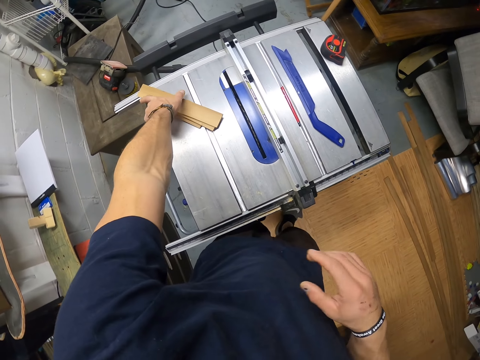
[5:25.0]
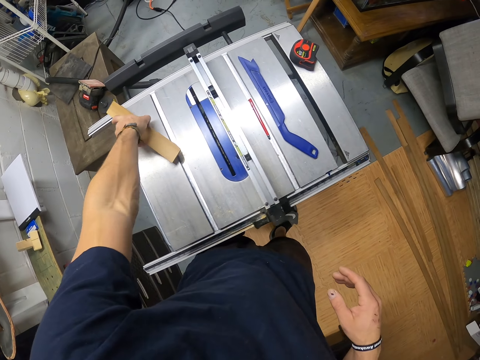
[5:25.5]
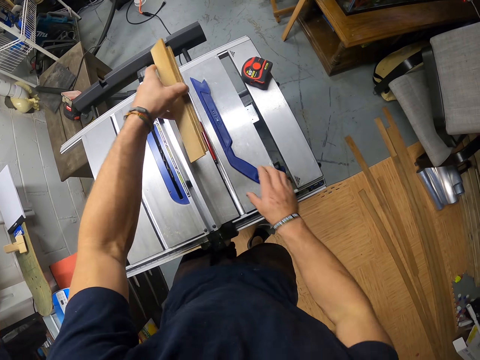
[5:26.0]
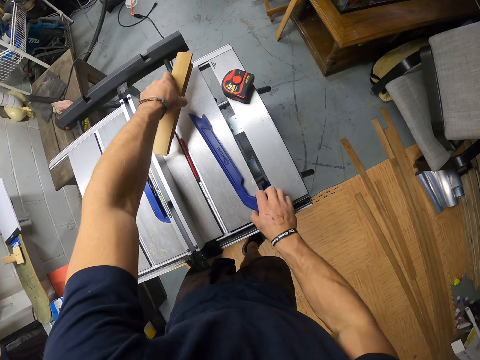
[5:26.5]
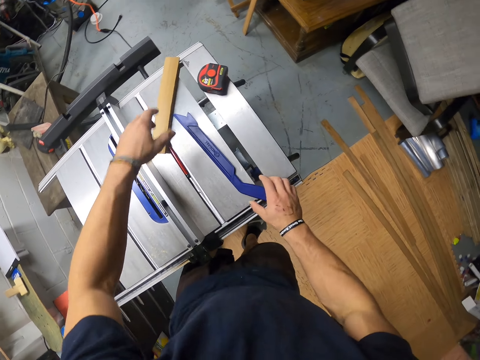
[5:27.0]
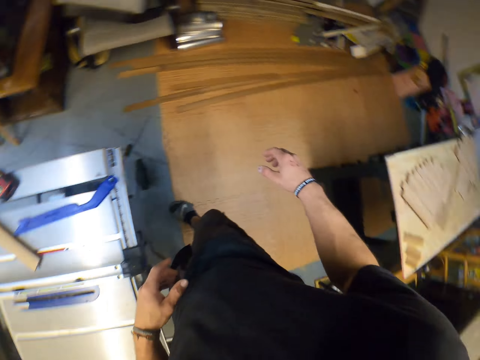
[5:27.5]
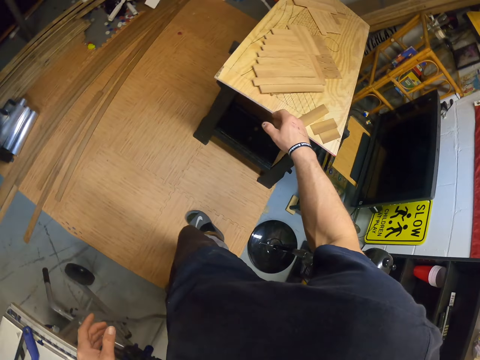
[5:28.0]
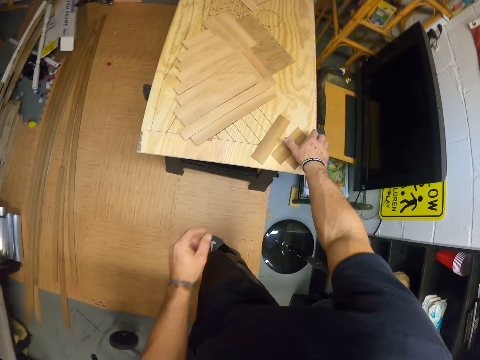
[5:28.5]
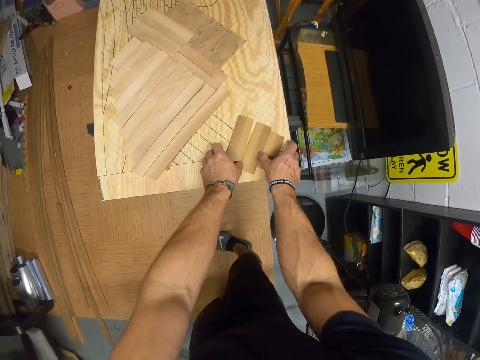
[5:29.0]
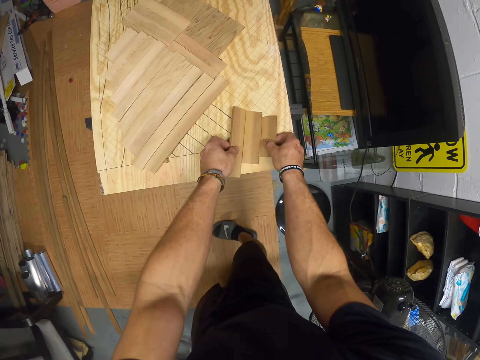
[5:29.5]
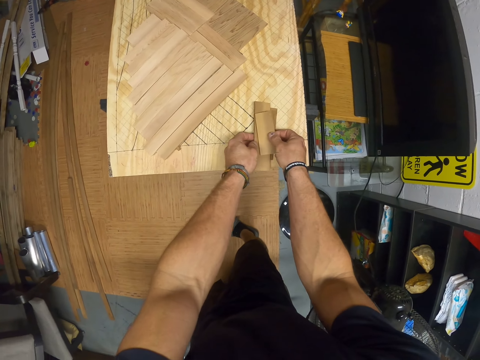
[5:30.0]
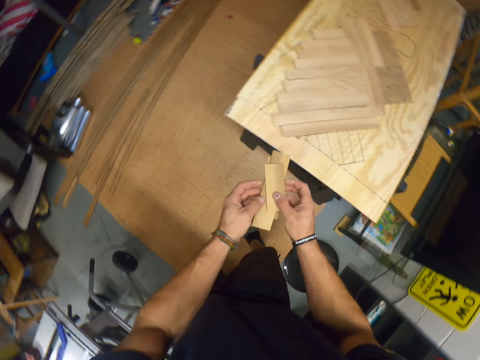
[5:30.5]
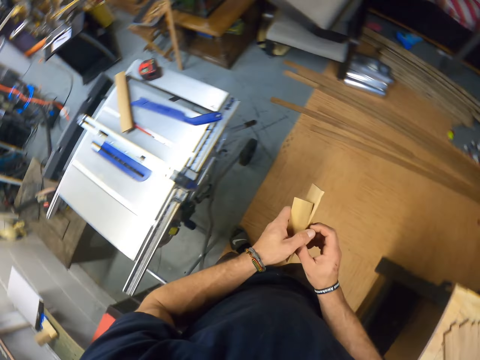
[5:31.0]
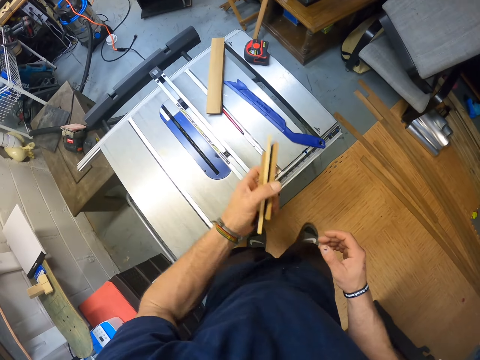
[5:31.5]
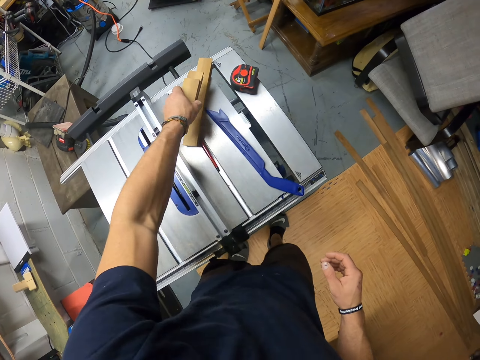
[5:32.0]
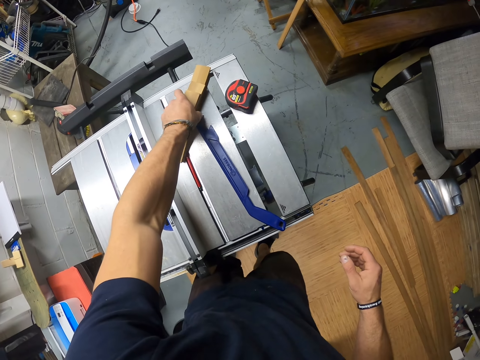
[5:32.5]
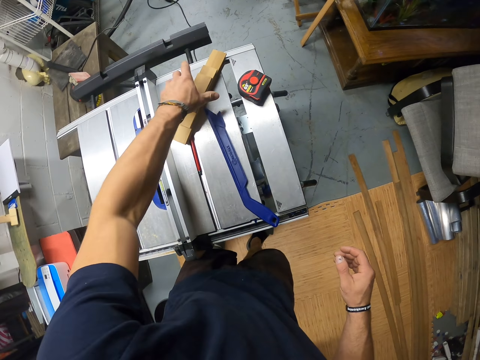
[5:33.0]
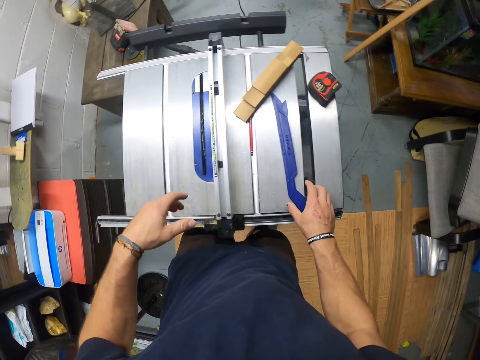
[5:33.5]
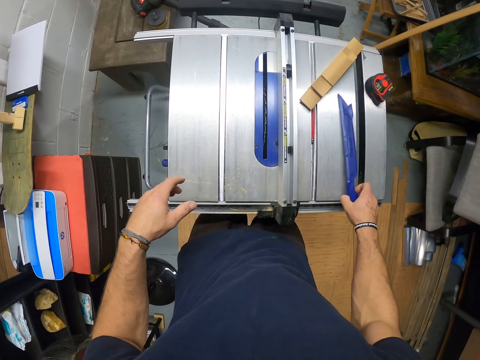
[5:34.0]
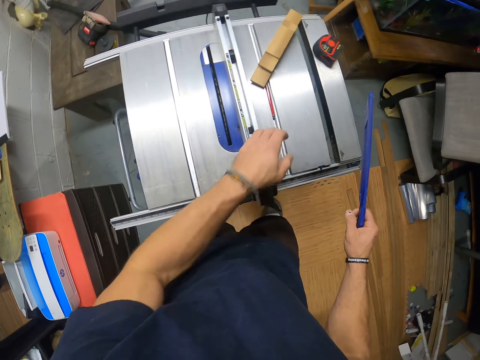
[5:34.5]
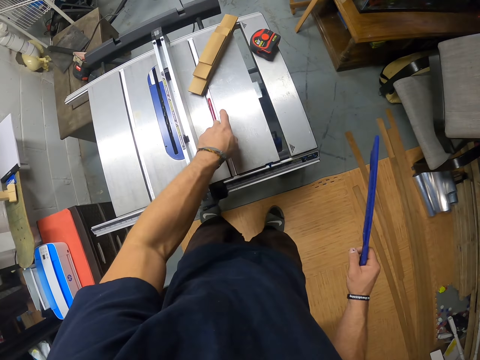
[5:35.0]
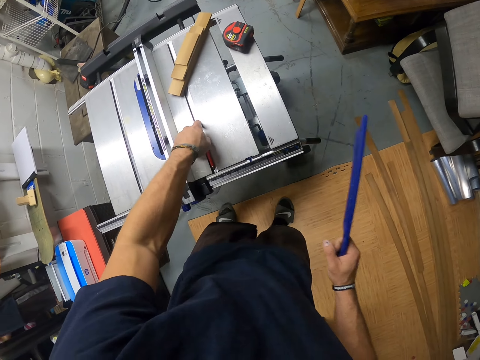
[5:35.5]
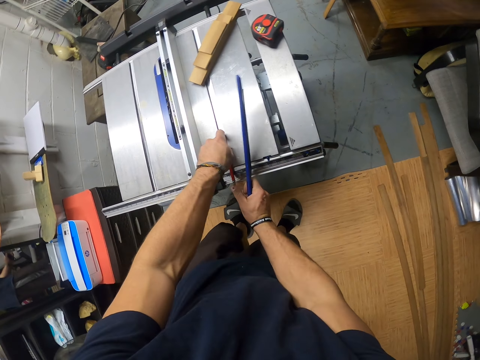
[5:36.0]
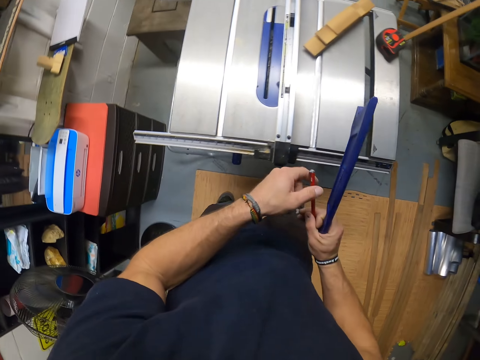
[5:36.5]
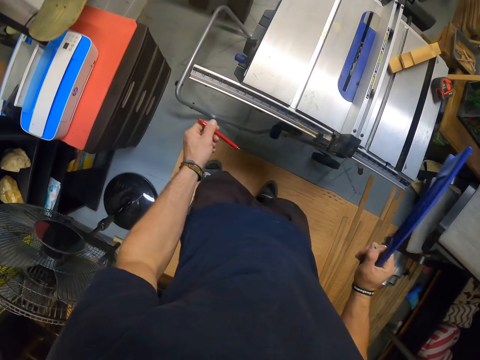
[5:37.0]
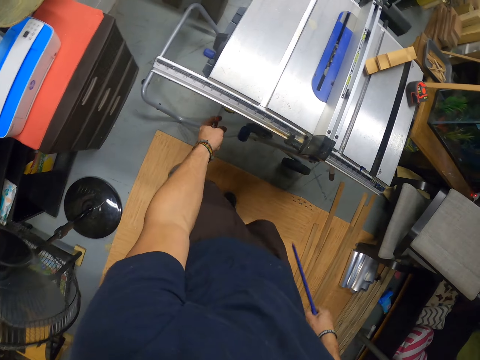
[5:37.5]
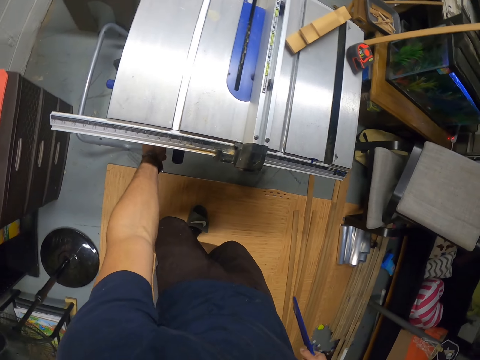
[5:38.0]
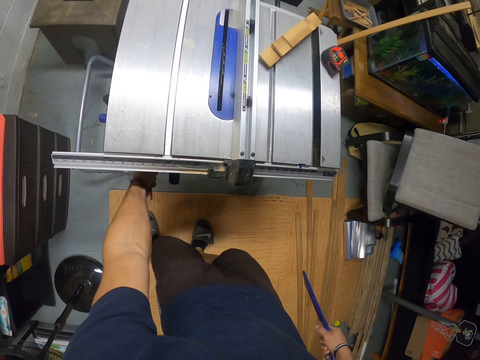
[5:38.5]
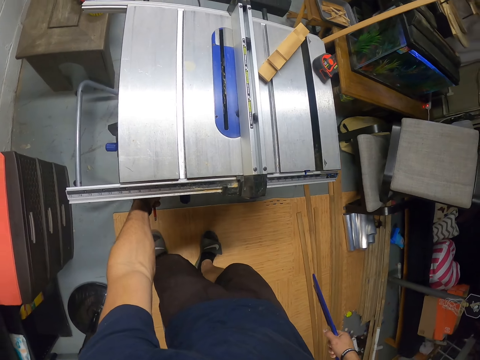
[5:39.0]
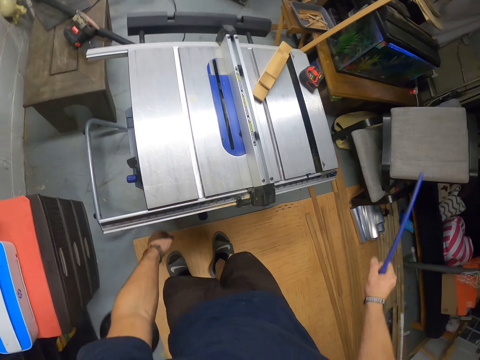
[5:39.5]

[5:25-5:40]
The camera wearer picks up the planks on the table saw with his left hand. He moves the push stick on the table saw with his right hand. He picks up the push stick. He drops the planks on the table saw with his left hand. He picks up planks on a table with both hands. He drops the planks on the planks on the table saw with his left hand. He picks up the push stick on the table saw with his right hand. He moves the pencil on the table saw with his left hand. He picks up the pencil on the table saw with both hands. He switches a button under the table saw with his left hand.

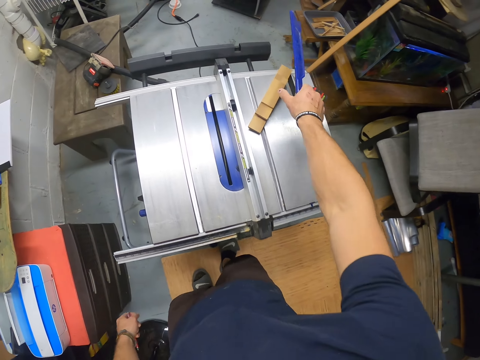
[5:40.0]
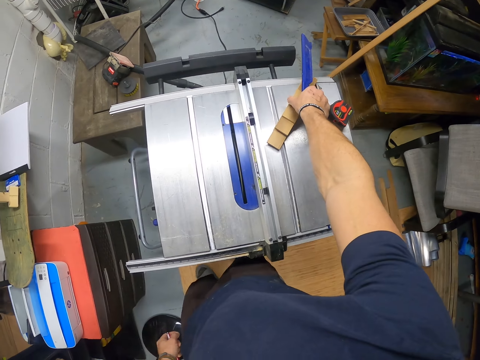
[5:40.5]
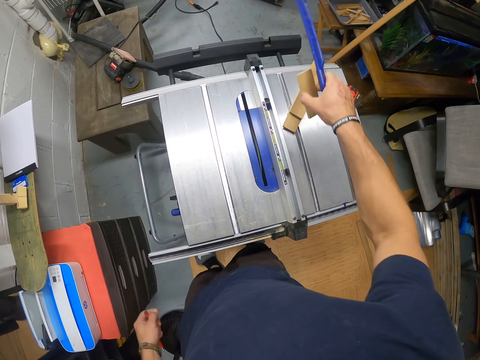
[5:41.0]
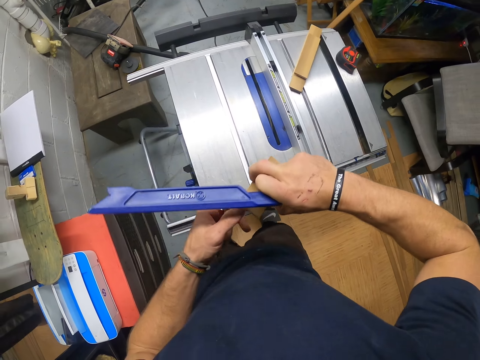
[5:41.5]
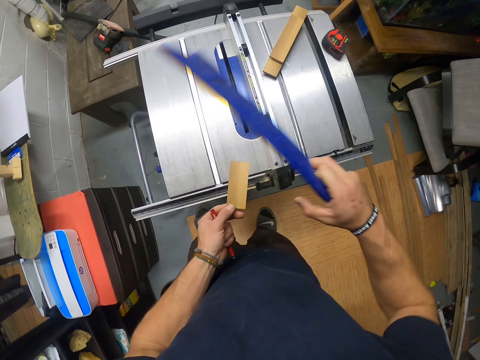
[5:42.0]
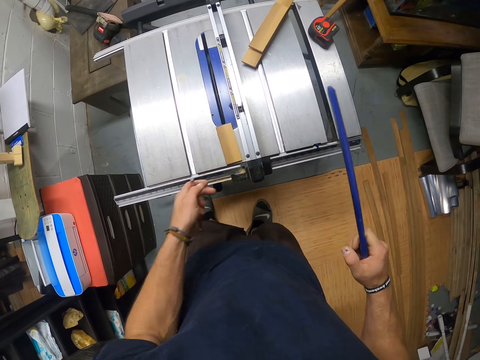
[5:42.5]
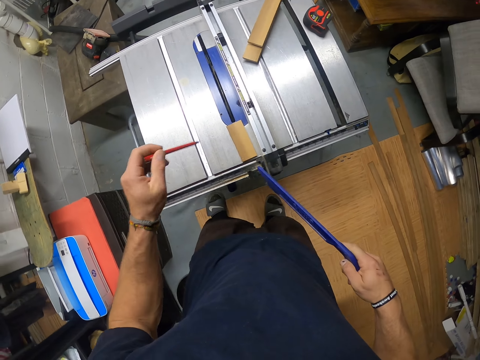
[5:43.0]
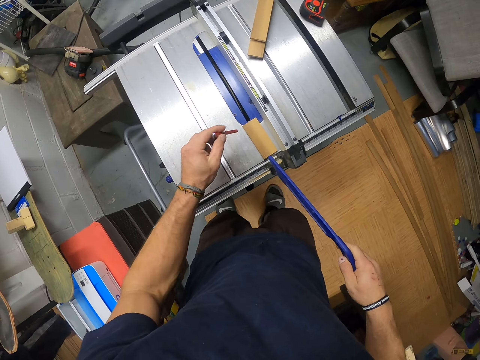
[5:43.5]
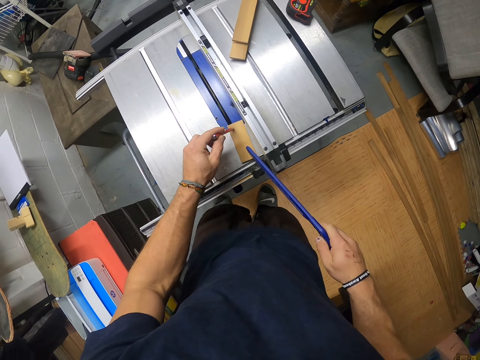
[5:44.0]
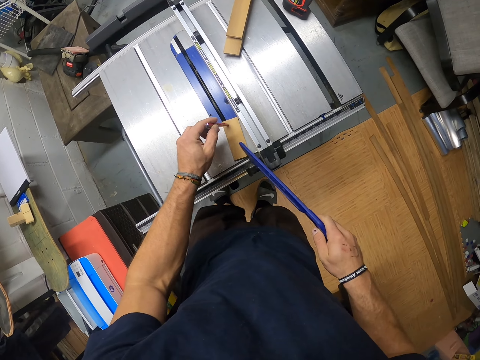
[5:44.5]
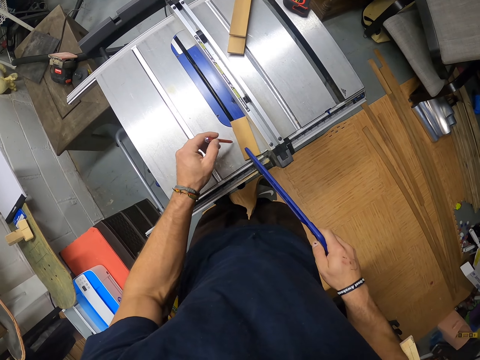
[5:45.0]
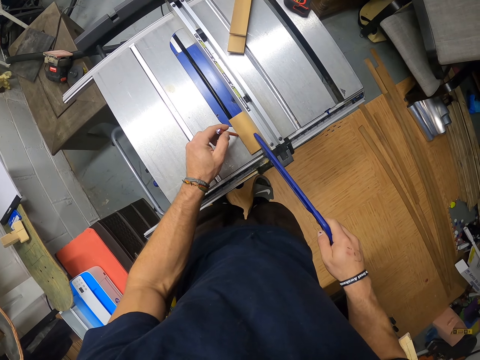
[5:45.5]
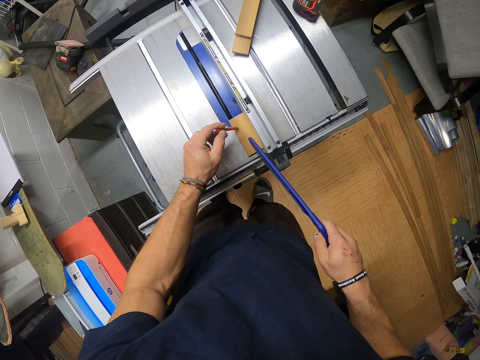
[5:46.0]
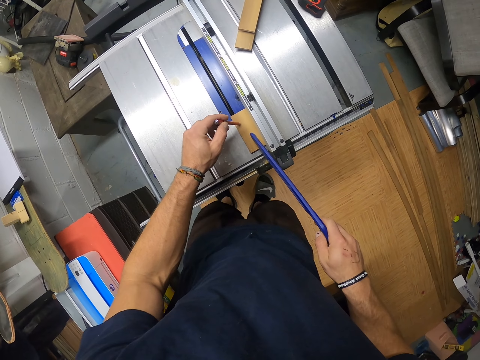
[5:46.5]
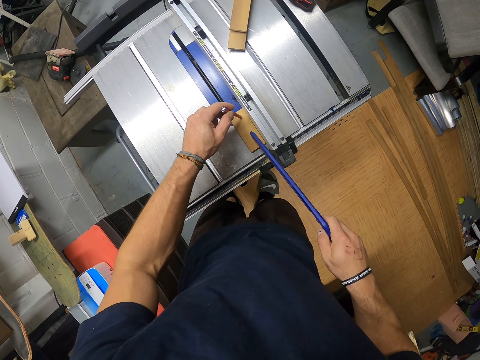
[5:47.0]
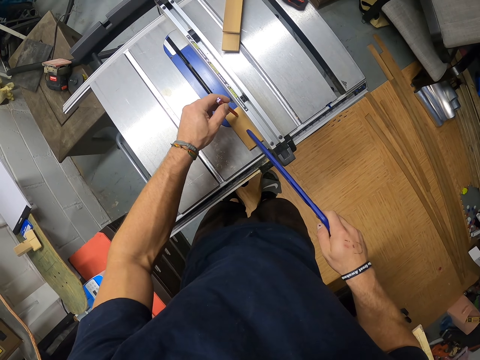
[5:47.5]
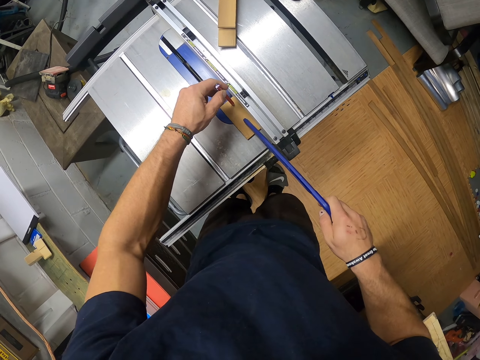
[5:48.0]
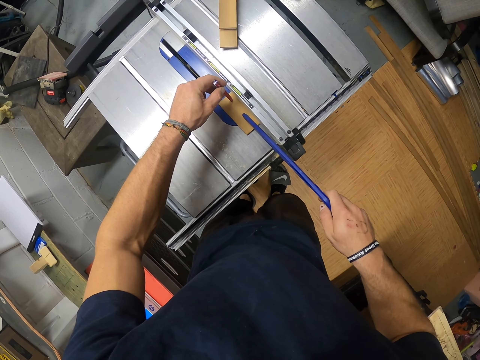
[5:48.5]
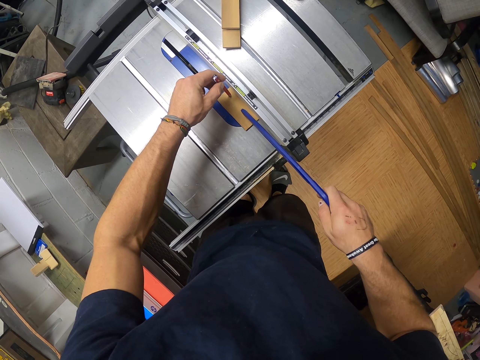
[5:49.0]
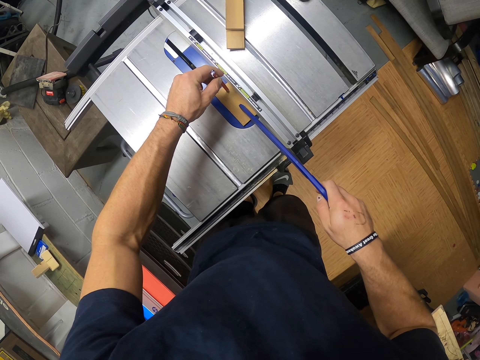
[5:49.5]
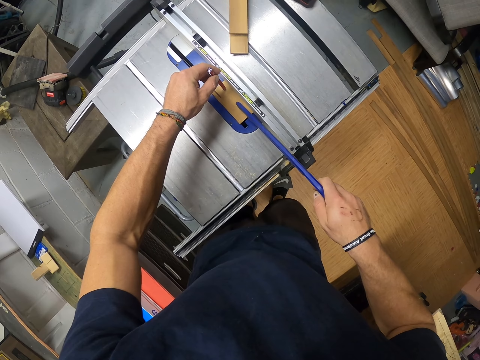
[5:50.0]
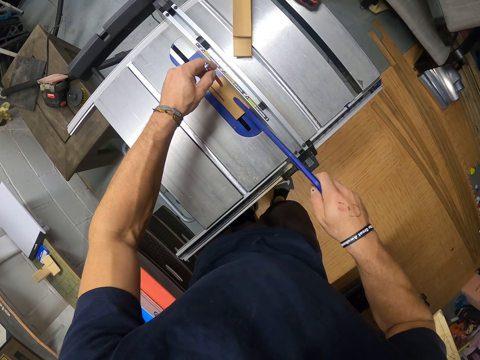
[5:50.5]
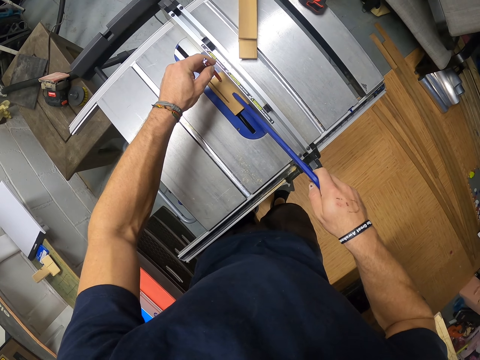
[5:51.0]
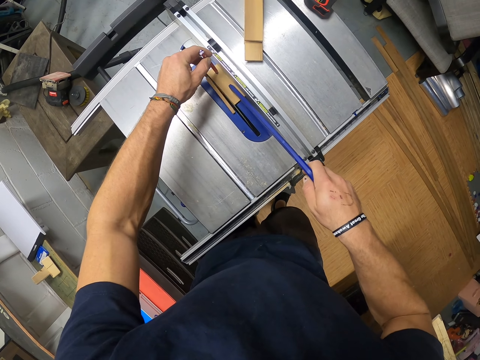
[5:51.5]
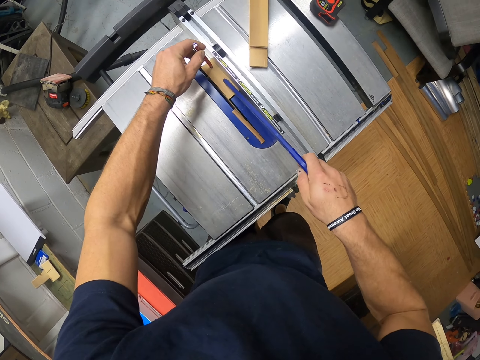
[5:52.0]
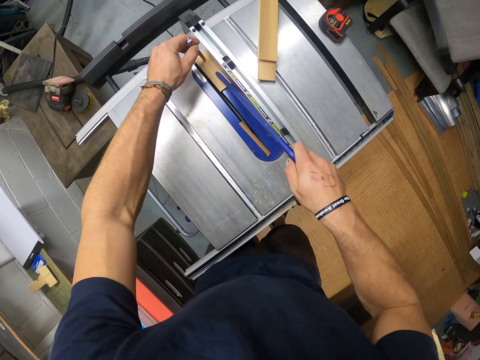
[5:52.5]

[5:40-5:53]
The camera wearer picks up a plank on the planks on the table saw with his right hand. He transfers the plank to his left hand from his right hand. He drops the plank on the table saw with his right hand. He holds the wood with a push stick. He adjusts the plank with the push stick in his right hand. He adjusts the plank with the pencil in his left hand. He pushes the plank on the table saw's throat plate with the push stick in his right hand and the pencil in his left hand. He cuts the wood.
